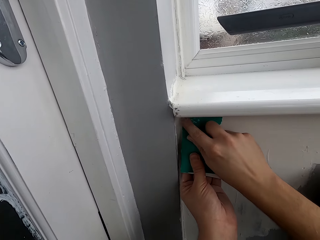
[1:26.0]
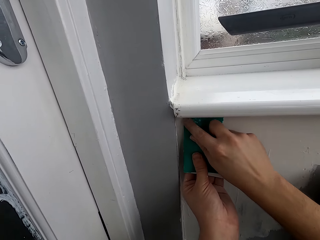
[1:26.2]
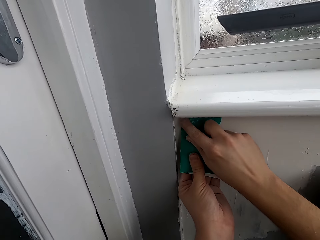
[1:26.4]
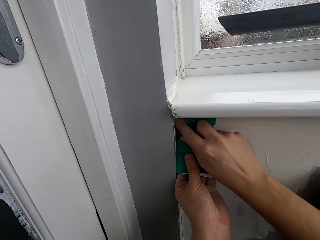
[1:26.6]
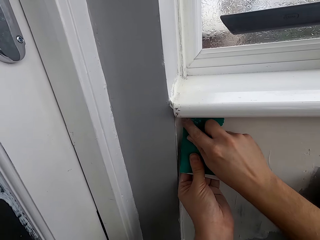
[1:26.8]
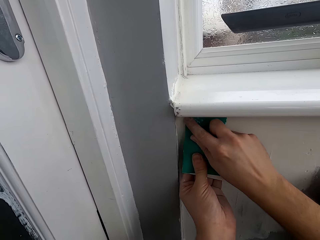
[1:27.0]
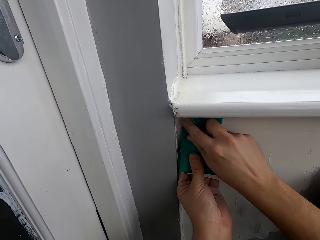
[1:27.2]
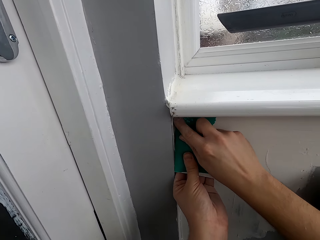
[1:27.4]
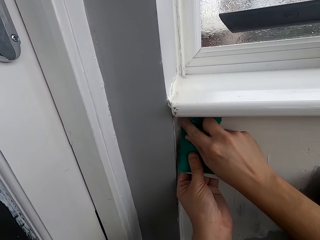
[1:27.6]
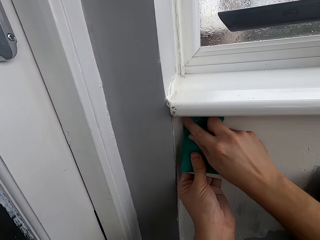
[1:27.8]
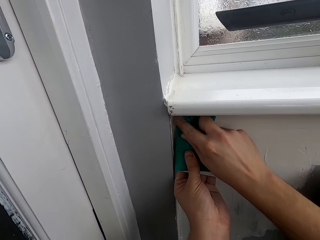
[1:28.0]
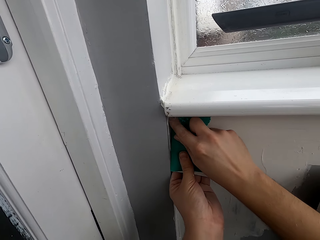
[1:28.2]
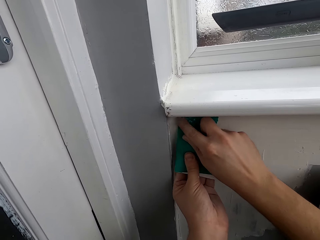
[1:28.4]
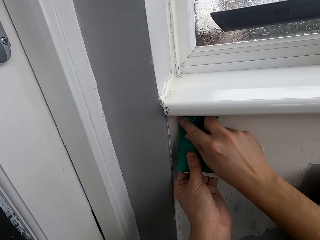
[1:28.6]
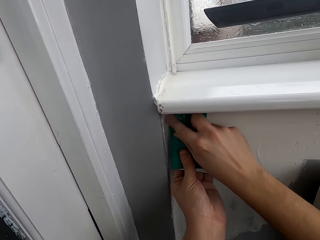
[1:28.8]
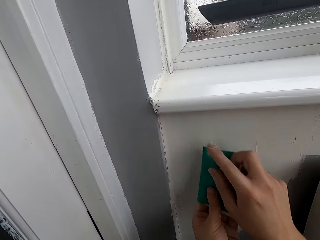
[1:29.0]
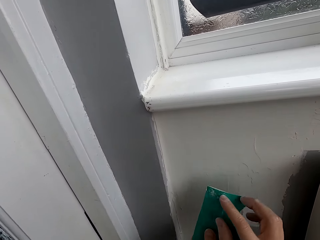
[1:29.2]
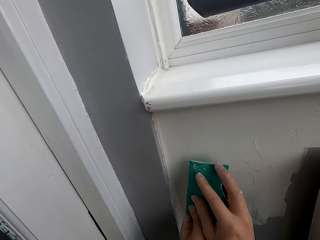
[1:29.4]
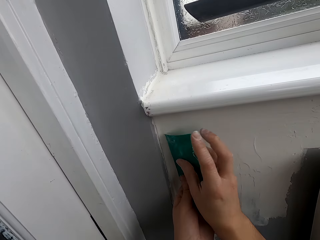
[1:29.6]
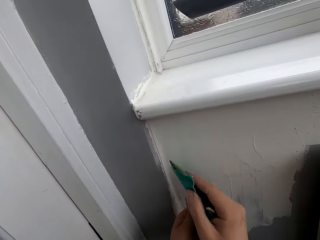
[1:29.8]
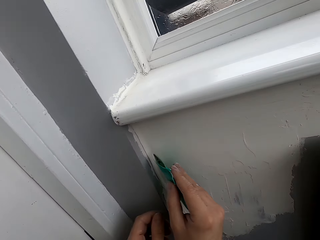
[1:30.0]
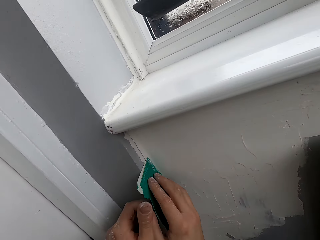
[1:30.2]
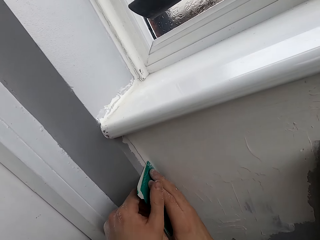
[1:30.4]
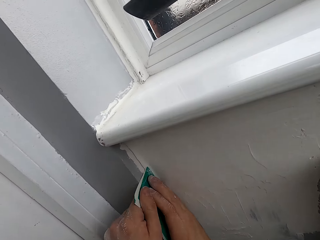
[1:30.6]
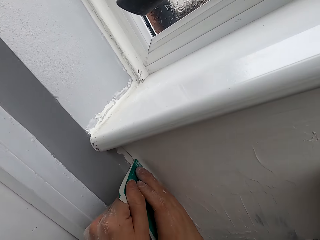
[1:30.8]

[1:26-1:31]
The camera wearer scrubs the wall with a scrubber.

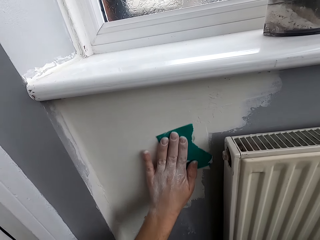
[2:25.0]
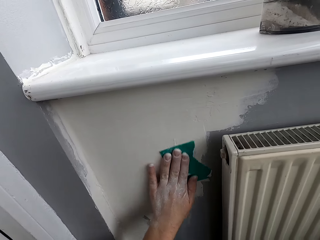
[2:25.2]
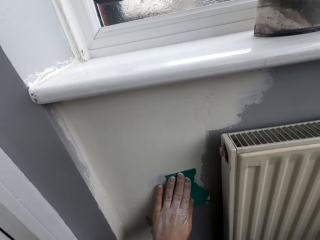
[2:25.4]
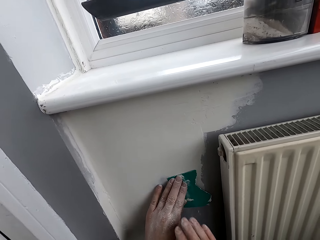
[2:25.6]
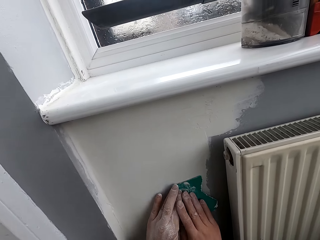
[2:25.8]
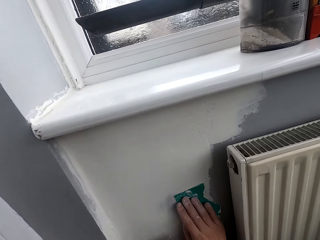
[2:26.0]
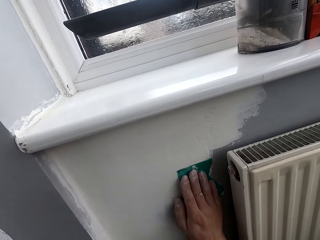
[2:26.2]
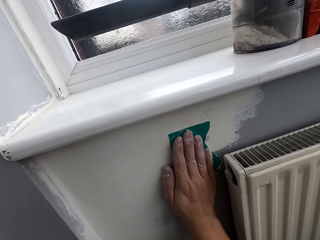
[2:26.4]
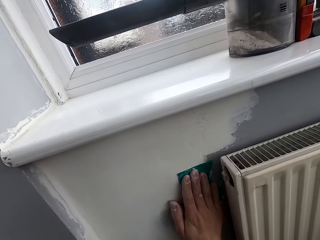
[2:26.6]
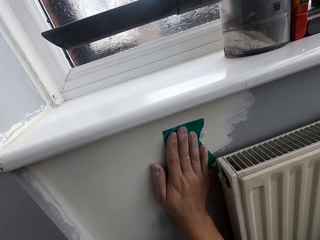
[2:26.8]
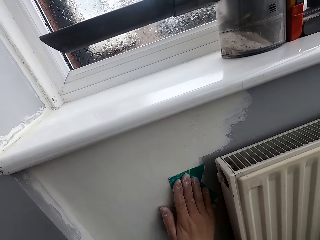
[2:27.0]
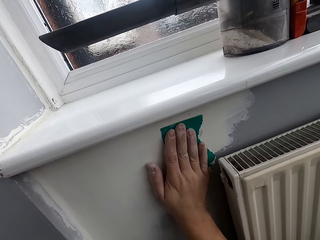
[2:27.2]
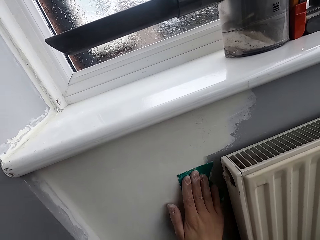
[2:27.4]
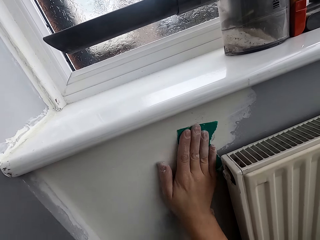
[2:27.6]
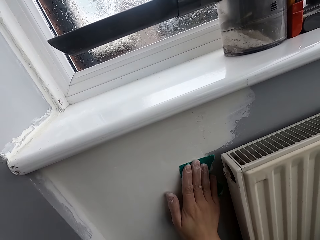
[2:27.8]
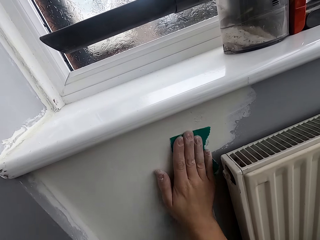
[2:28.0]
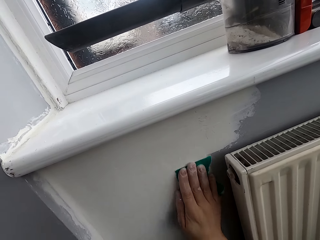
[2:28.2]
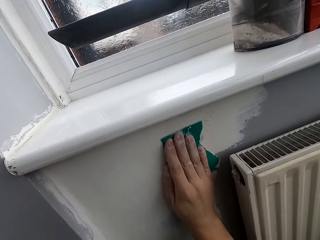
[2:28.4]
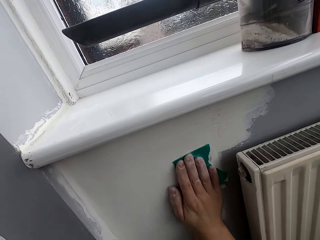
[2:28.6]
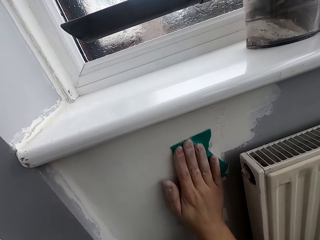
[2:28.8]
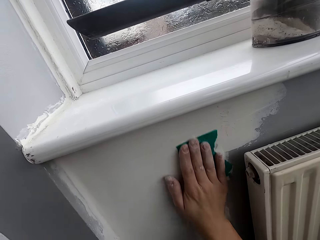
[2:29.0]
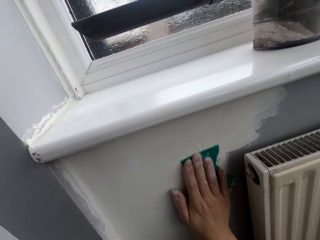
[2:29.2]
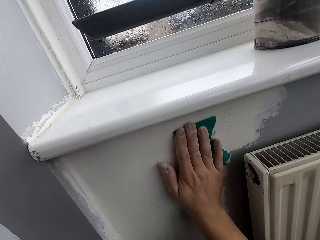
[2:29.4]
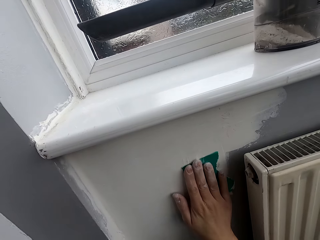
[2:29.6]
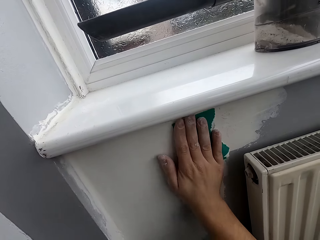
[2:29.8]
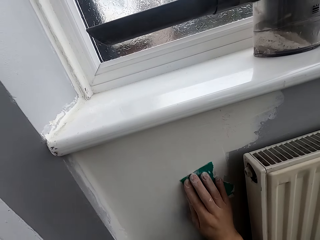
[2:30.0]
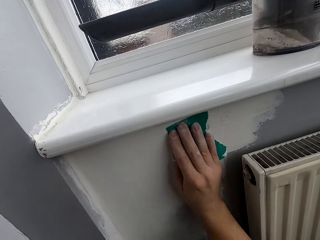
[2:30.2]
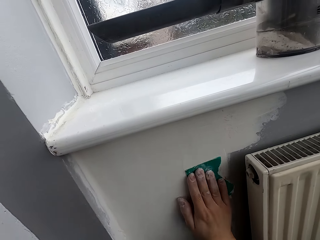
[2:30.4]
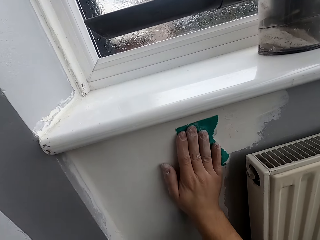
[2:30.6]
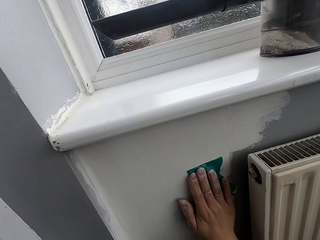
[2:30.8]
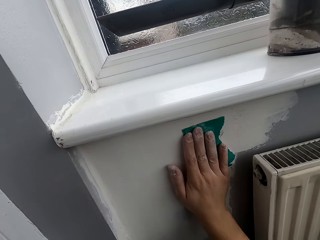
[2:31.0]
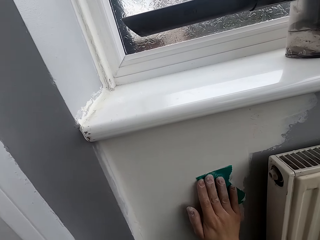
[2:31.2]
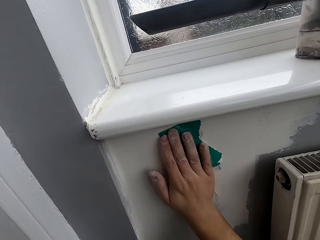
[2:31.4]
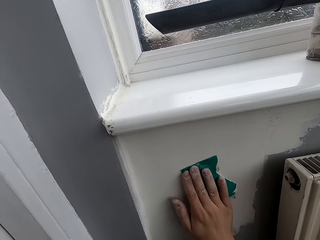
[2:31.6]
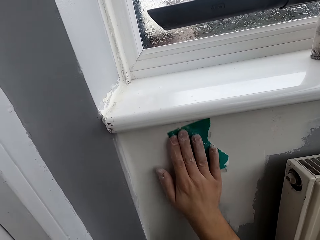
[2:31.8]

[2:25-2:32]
The camera wearer puts a scrubber on the right hand. They scrub the wall with the scrubber.

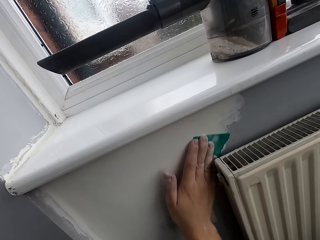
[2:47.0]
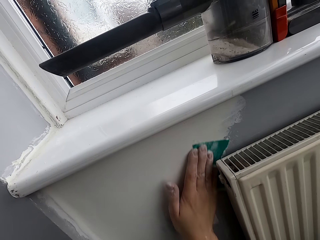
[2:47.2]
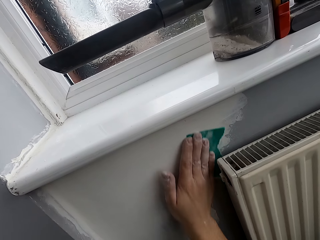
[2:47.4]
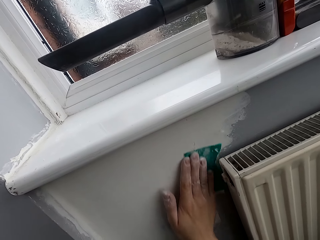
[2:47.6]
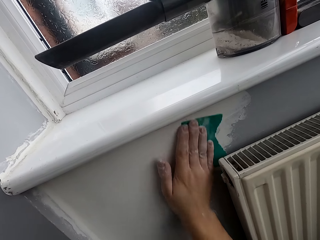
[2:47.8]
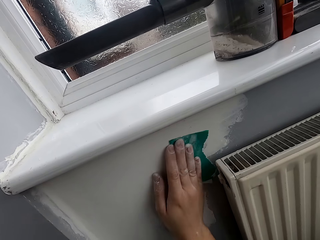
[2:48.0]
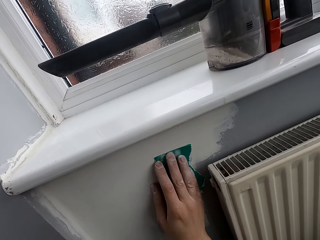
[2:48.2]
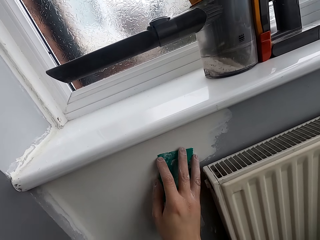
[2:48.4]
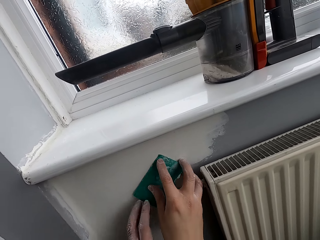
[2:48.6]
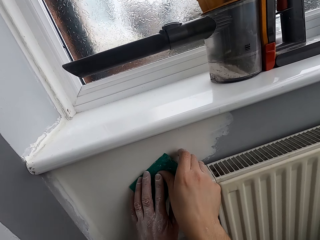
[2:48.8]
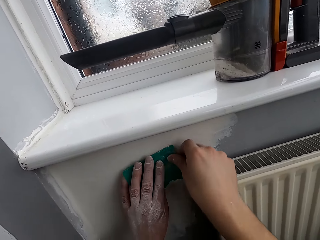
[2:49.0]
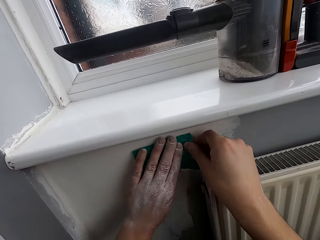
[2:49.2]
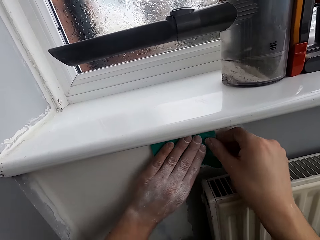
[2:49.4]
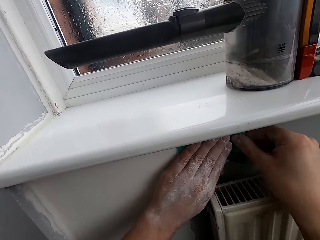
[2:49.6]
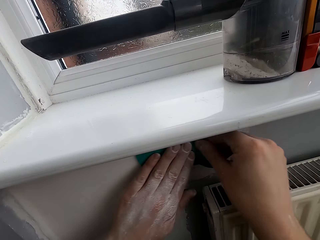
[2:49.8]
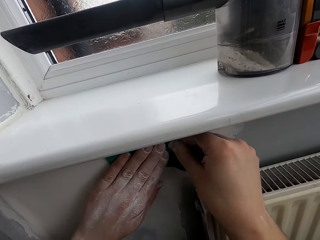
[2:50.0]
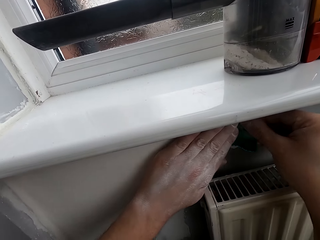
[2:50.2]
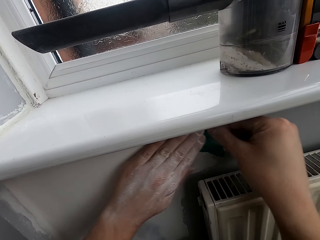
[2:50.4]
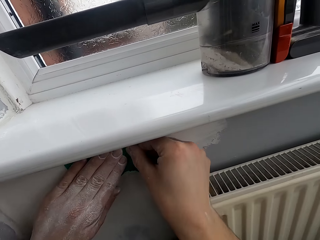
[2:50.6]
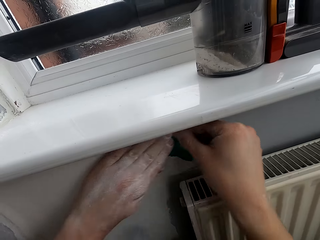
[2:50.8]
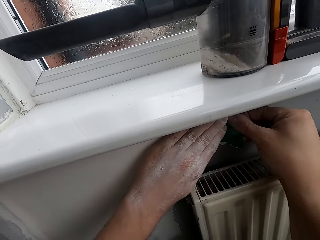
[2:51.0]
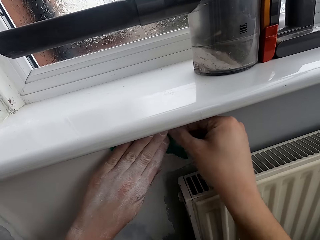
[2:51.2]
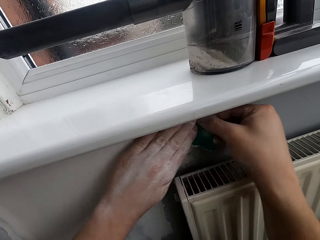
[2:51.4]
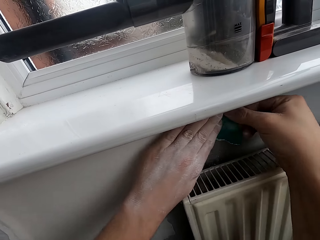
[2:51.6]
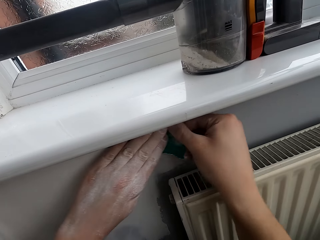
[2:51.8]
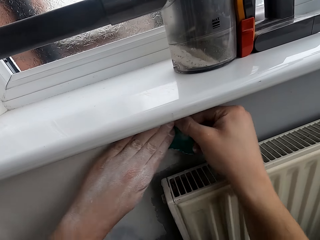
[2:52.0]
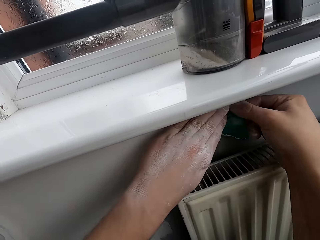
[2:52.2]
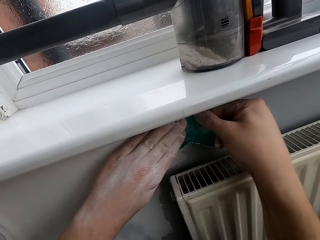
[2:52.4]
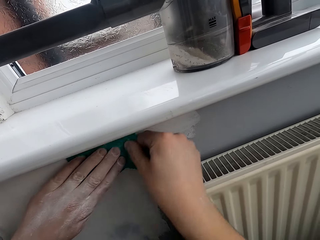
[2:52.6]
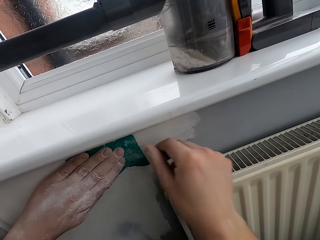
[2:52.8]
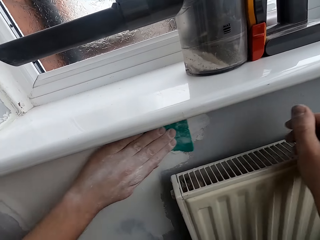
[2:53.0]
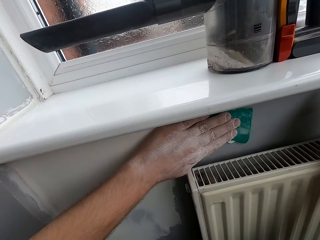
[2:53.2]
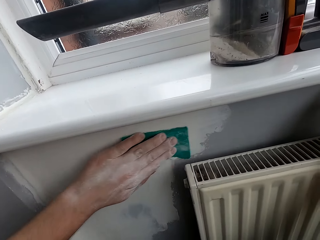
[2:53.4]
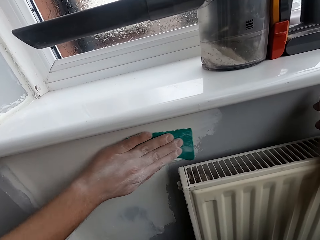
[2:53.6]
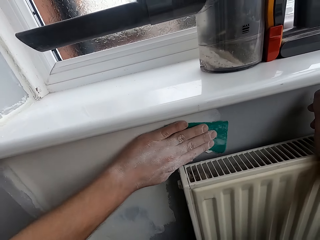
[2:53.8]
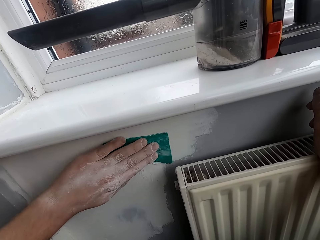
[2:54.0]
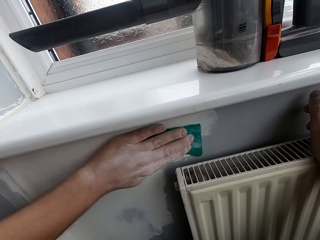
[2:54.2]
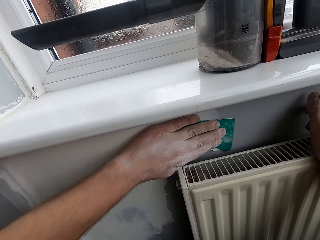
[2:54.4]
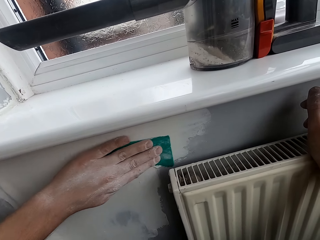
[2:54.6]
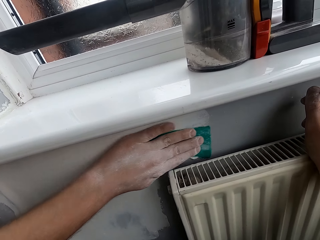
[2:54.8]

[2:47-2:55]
The camera wearer touches a scrubber with the left hand. They scrub the wall with the scrubber.
